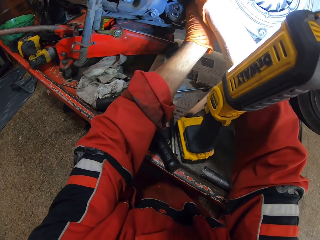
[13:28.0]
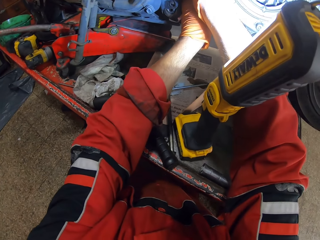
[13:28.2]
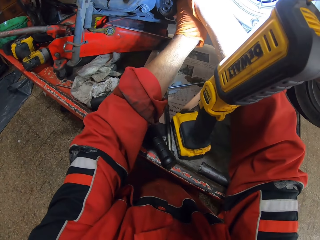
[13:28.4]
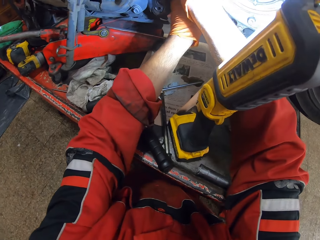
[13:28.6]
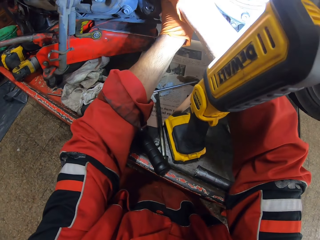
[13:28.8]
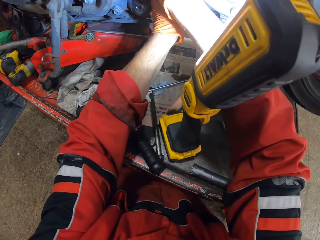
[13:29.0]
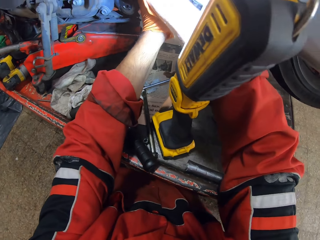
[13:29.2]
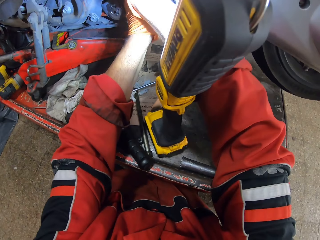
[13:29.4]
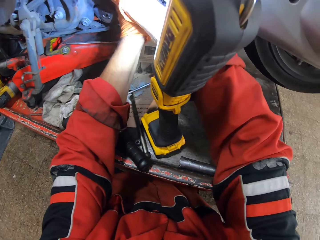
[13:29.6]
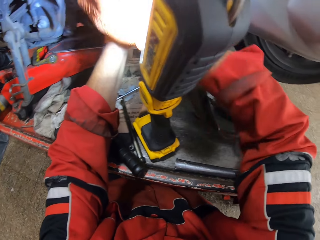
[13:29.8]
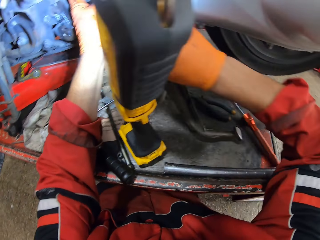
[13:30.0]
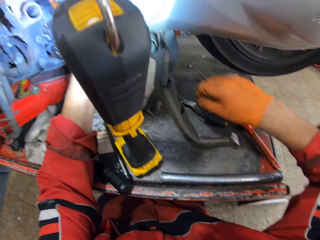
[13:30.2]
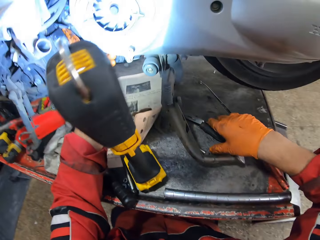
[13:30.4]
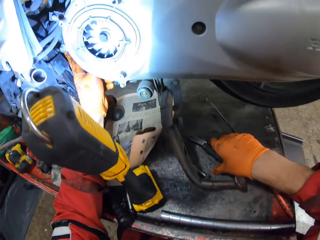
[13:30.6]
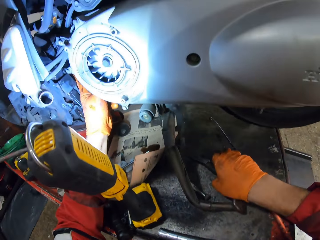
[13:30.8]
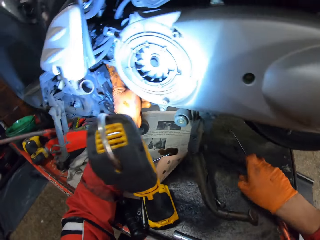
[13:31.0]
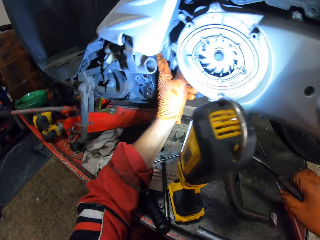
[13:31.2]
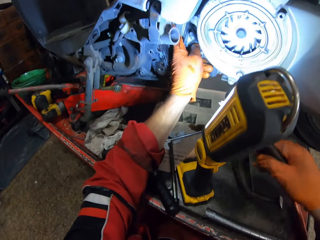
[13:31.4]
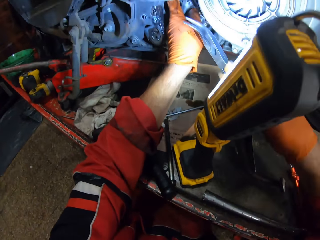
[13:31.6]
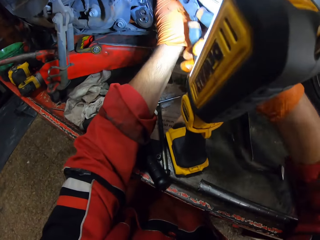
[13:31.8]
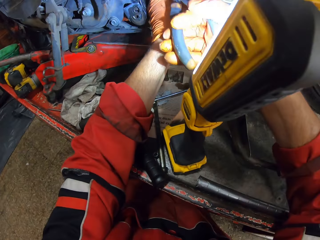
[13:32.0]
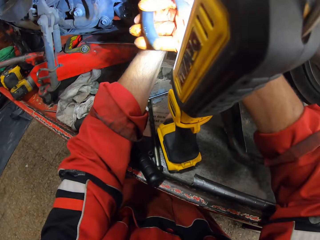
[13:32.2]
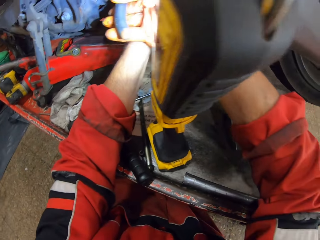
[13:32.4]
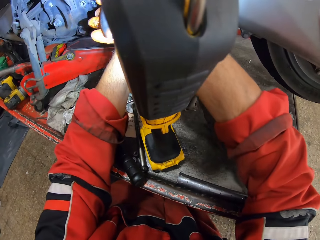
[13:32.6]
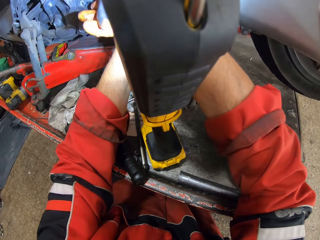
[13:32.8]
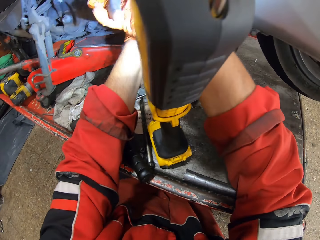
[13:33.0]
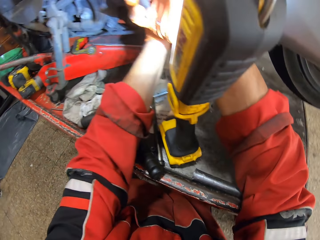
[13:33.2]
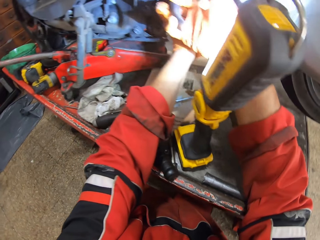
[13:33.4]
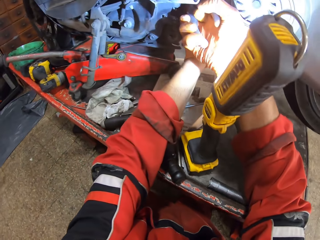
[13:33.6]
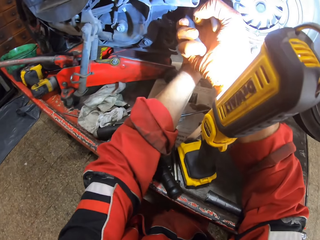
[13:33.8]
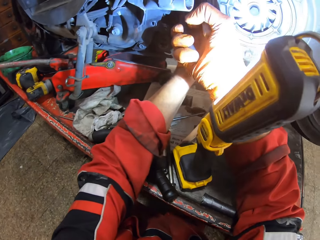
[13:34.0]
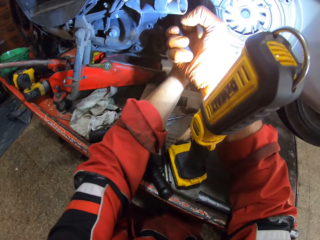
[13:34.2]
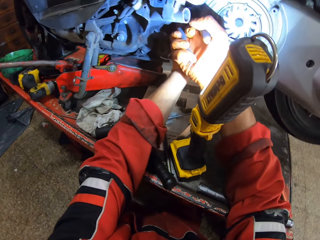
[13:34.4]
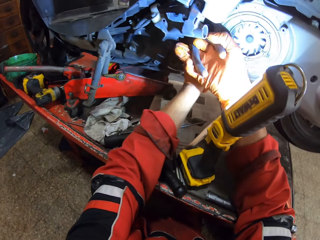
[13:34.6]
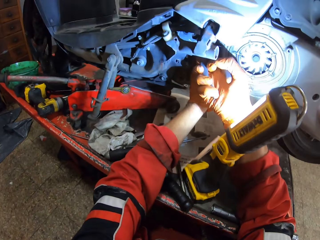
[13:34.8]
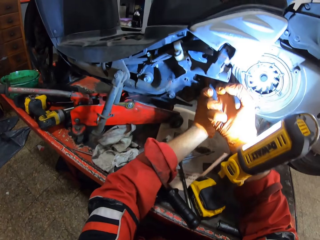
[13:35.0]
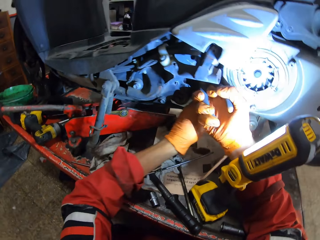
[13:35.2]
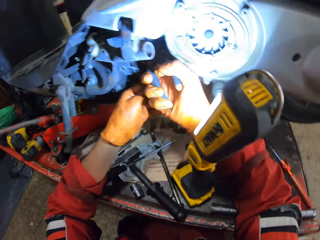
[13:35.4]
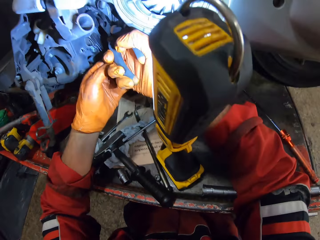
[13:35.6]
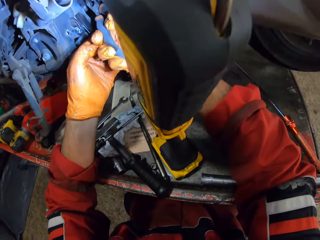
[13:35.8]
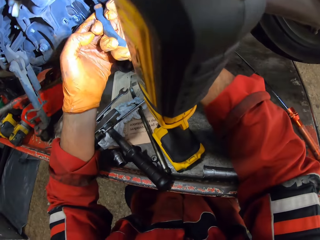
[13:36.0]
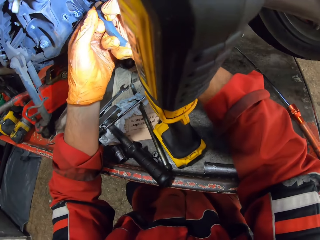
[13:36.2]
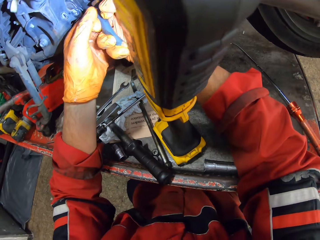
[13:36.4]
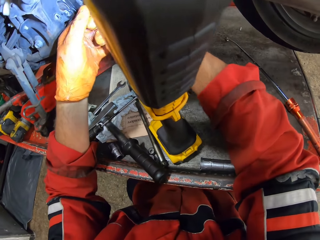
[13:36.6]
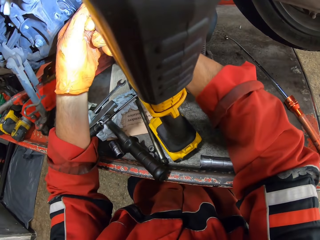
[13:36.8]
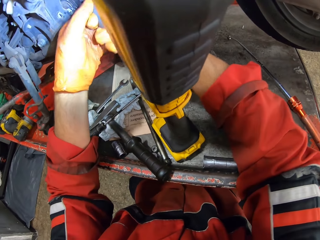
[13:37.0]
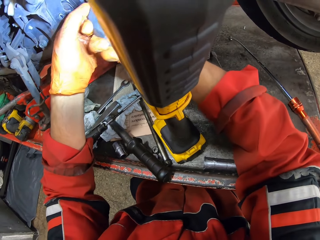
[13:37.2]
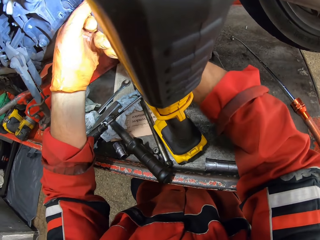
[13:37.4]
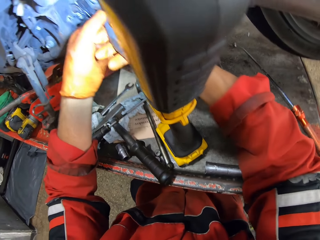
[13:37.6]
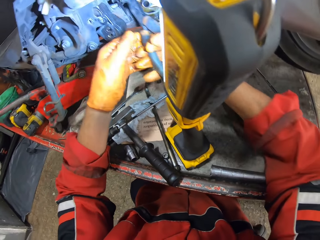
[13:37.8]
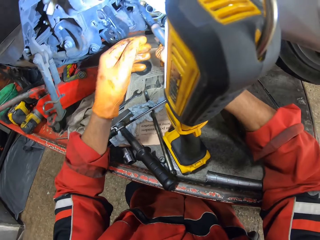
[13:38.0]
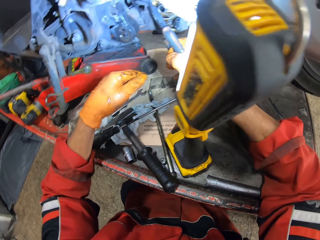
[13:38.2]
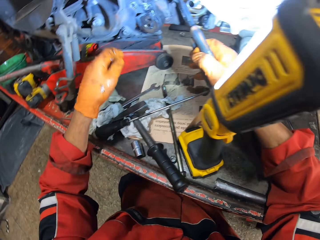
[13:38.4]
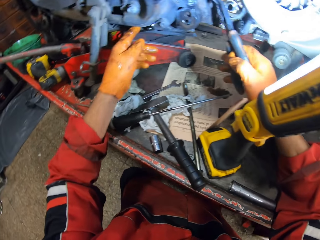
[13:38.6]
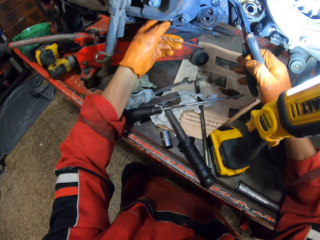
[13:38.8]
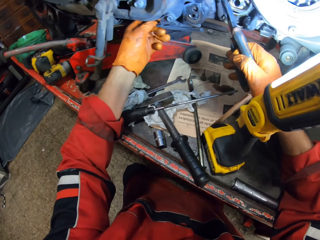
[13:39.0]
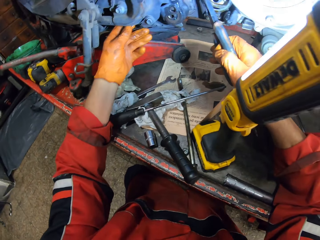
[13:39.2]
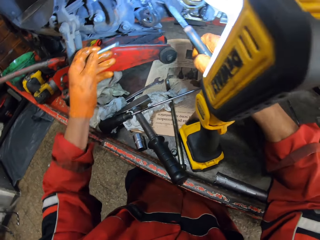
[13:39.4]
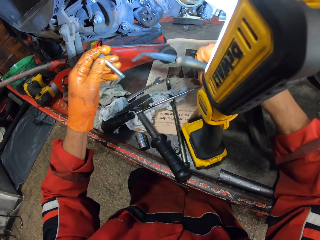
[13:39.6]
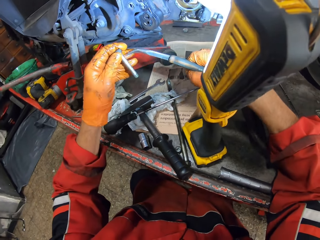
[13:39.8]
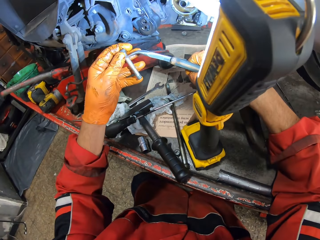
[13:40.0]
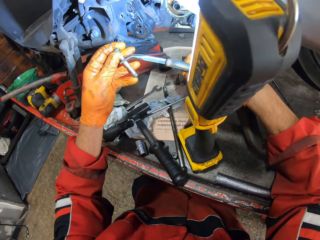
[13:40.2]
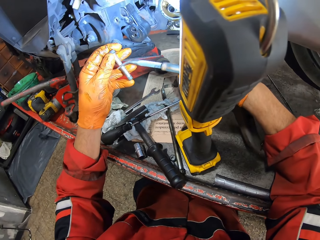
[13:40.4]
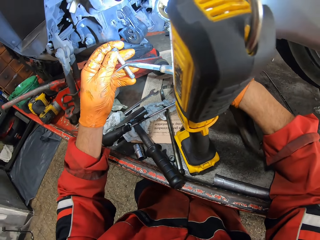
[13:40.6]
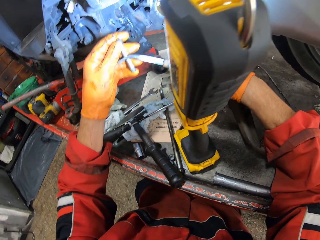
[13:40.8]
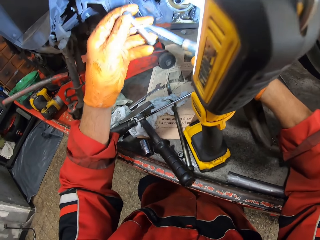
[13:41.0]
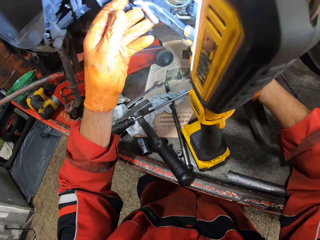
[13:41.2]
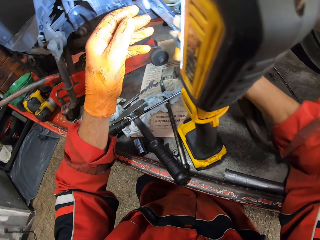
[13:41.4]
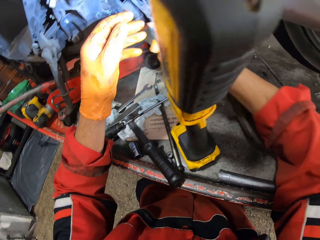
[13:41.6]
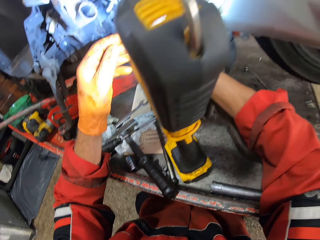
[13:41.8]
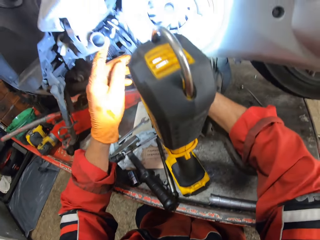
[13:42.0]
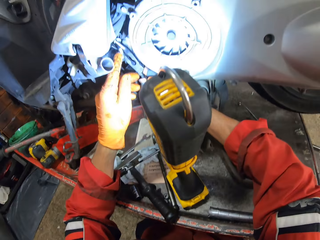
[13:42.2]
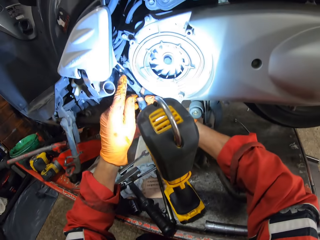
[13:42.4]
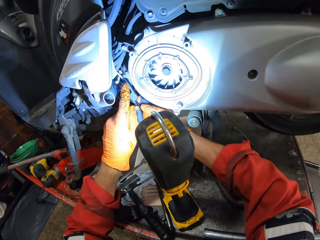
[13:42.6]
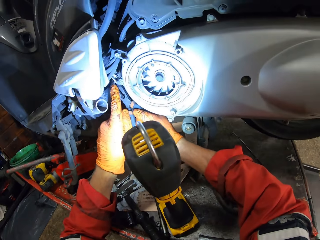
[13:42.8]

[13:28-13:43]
The camera wearer picks up the pliers from the workbench with his right hand. He holds the pliers. He adjusts a screw in the motorcycle with the pliers. He holds the pliers with his hands, and holds the pliers with his right hand. He removes a screw or bolt from the motorcycle with his left hand. He holds the bolt with the left hand. He holds the screw with the pliers.

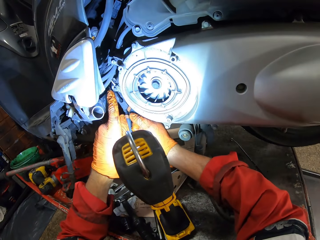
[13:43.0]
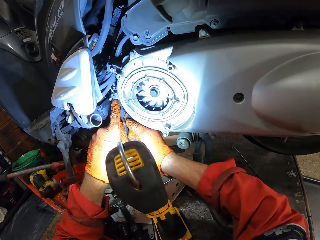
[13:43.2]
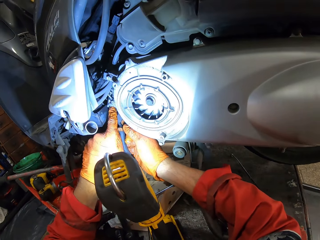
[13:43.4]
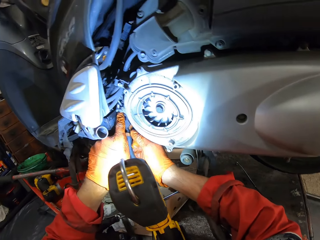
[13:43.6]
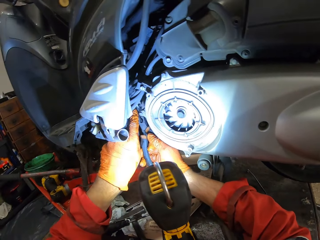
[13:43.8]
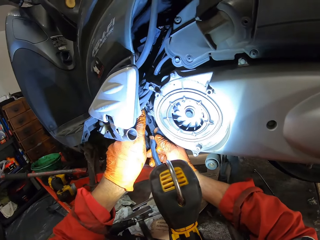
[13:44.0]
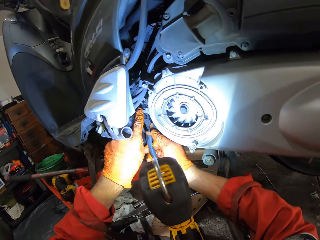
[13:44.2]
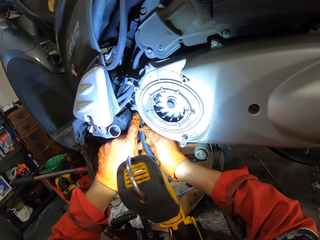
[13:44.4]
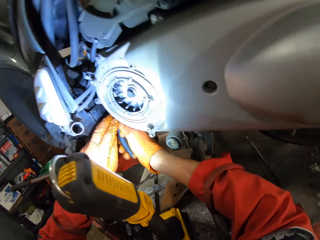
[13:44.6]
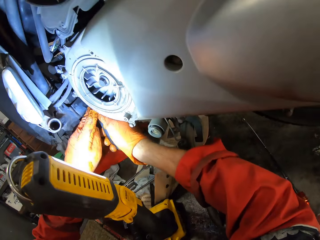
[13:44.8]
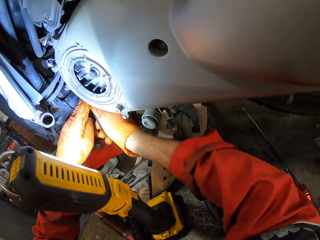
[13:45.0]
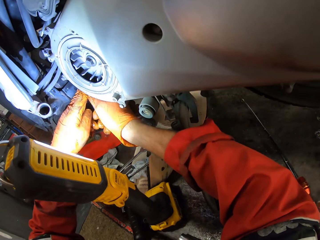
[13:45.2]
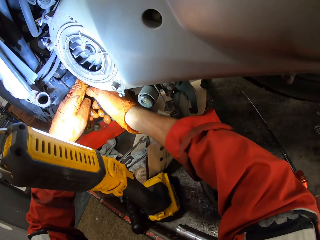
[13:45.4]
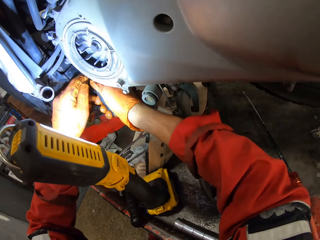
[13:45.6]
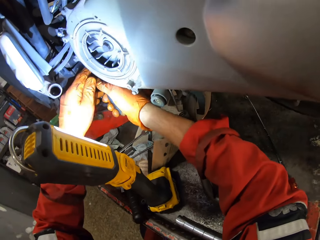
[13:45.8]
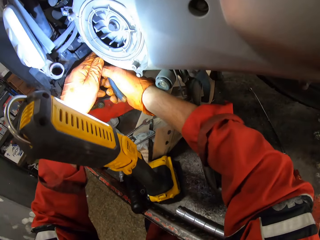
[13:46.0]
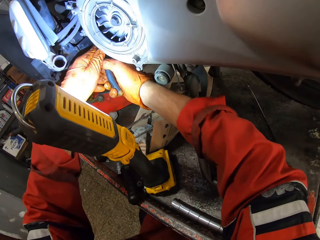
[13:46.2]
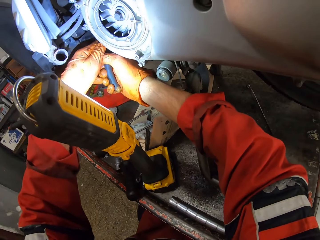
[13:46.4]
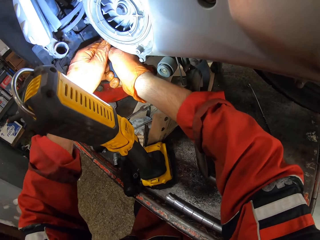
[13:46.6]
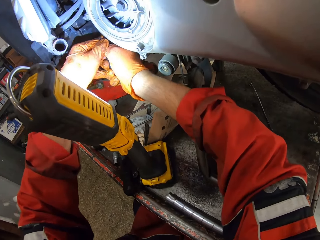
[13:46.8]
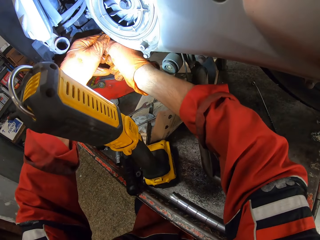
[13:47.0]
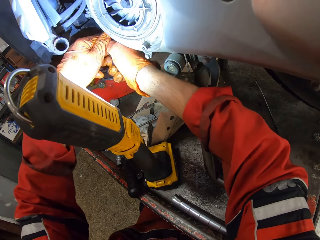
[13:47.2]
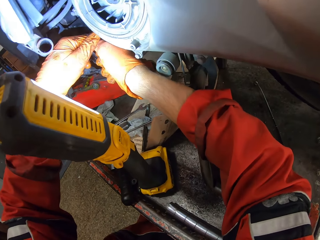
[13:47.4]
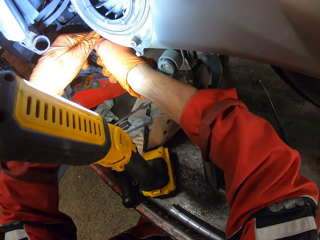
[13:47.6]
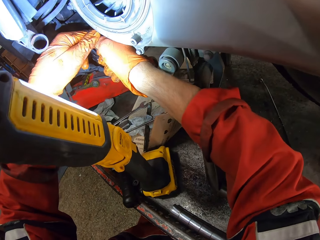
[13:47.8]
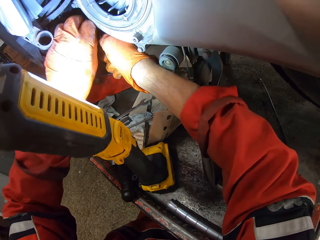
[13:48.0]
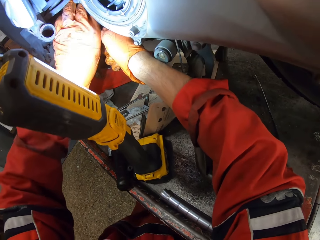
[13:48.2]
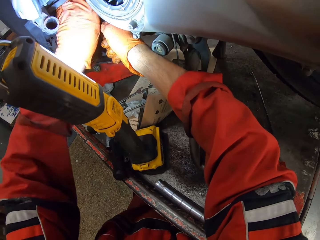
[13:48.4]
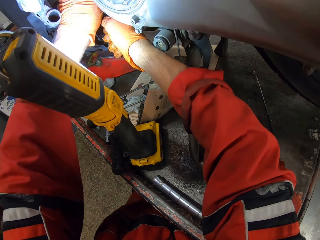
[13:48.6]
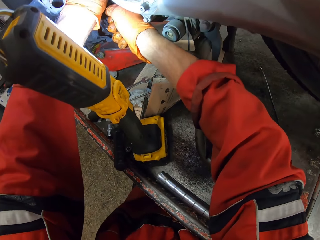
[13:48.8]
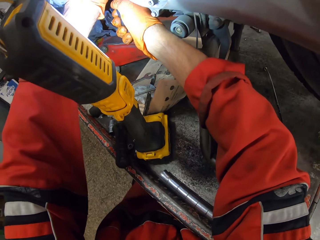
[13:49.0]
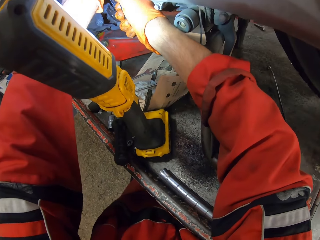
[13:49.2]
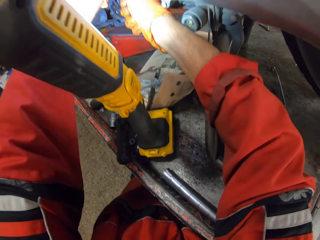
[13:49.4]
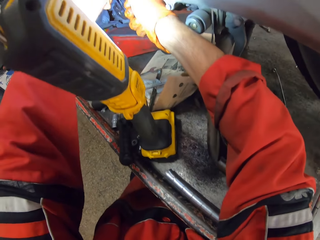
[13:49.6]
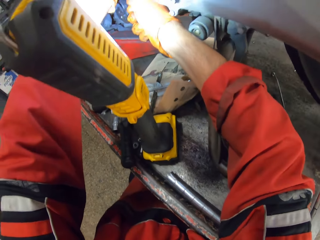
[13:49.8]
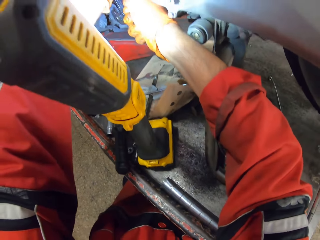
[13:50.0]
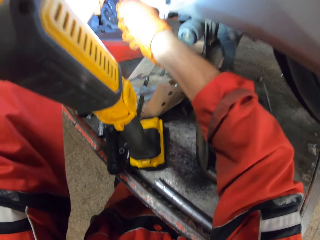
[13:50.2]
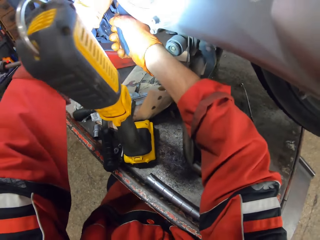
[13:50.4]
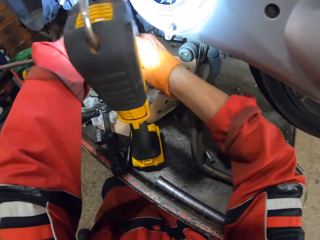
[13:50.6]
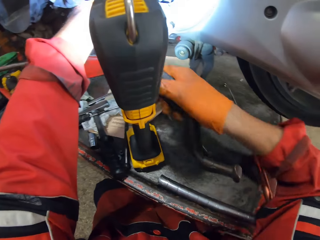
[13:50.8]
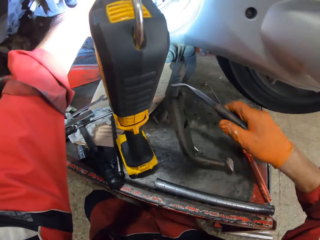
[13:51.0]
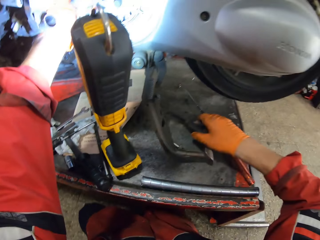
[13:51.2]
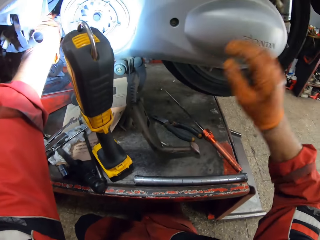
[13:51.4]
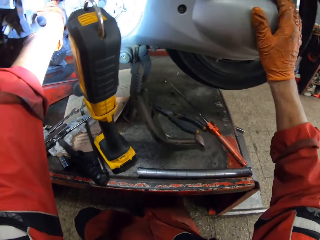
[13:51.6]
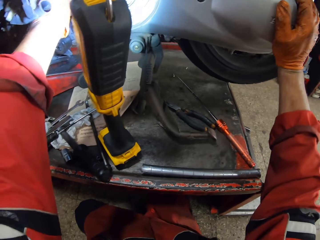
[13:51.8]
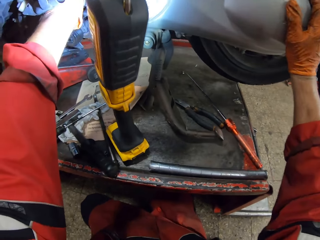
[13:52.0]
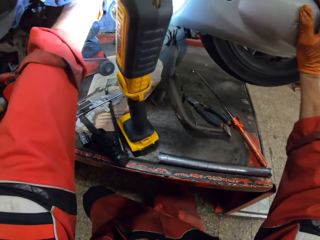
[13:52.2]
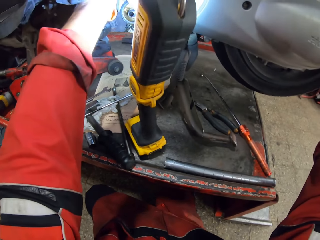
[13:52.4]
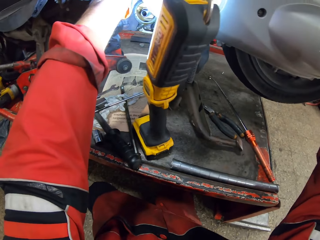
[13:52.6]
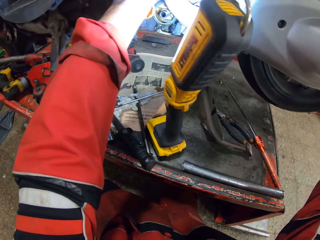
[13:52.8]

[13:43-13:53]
The camera wearer fixes the screw in the motorcycle with the pliers. He drops the needle nose pliers on the workbench with his right hand. He shakes the motorcycle with his right hand. He puts the hand on the motorbike.
